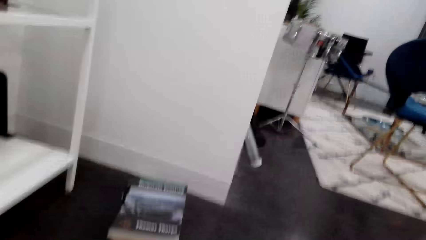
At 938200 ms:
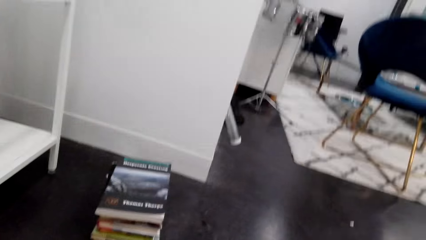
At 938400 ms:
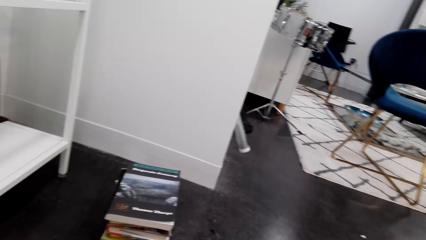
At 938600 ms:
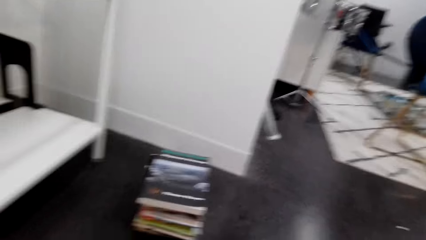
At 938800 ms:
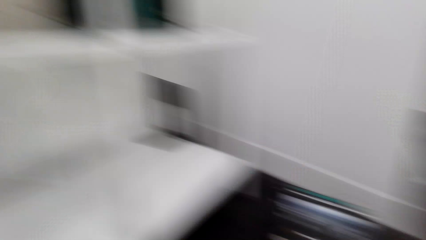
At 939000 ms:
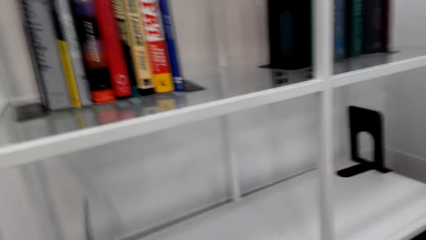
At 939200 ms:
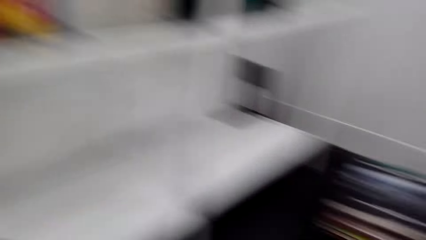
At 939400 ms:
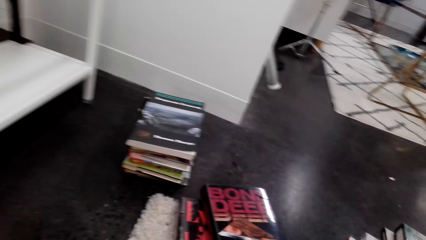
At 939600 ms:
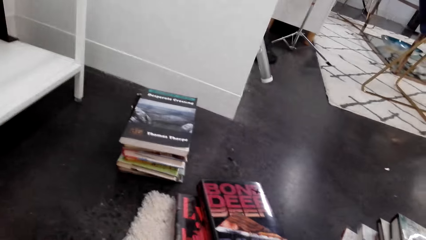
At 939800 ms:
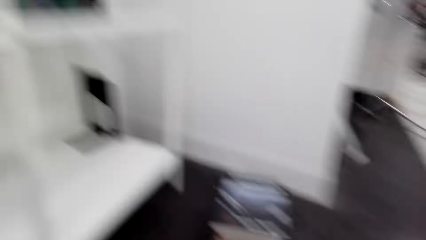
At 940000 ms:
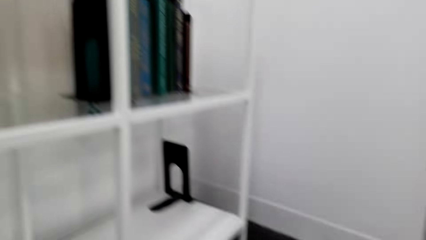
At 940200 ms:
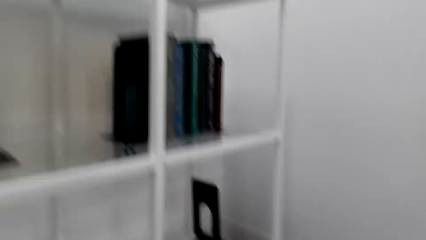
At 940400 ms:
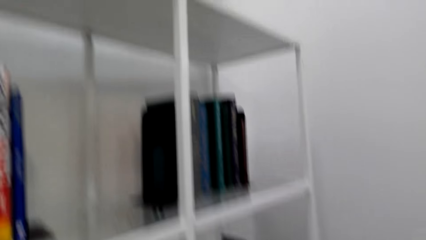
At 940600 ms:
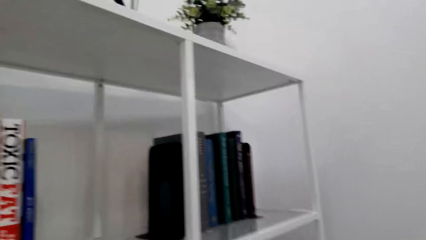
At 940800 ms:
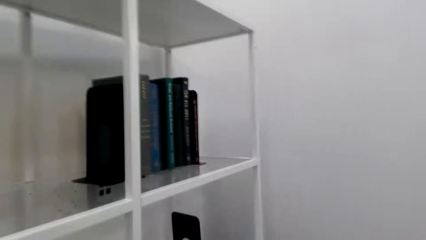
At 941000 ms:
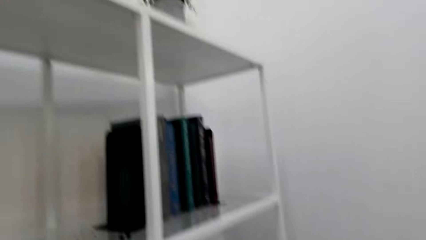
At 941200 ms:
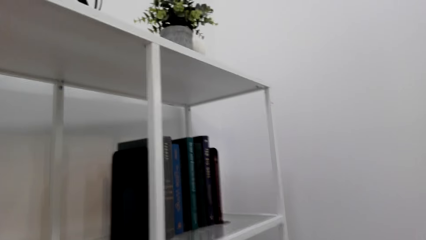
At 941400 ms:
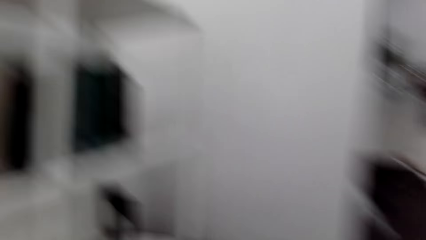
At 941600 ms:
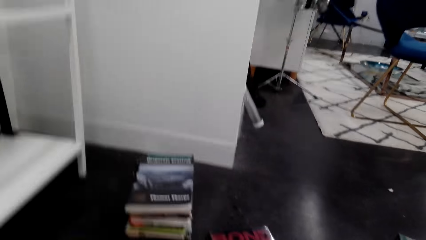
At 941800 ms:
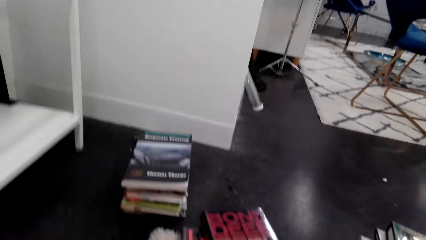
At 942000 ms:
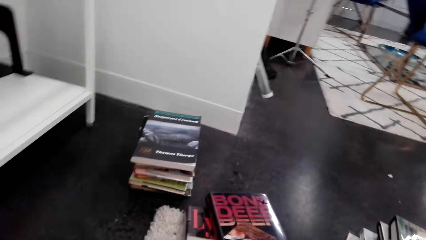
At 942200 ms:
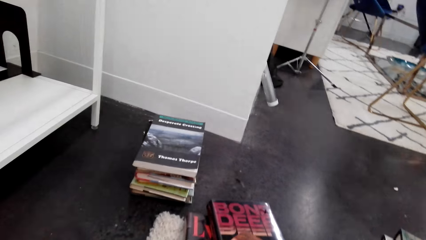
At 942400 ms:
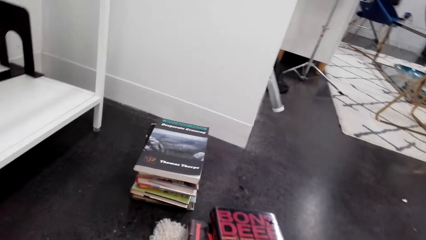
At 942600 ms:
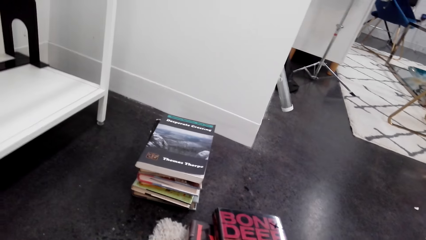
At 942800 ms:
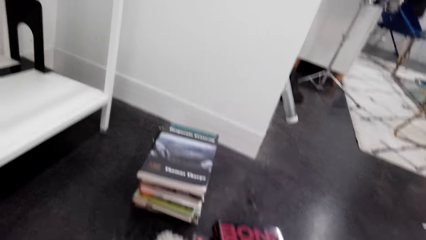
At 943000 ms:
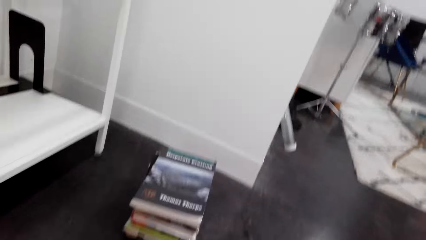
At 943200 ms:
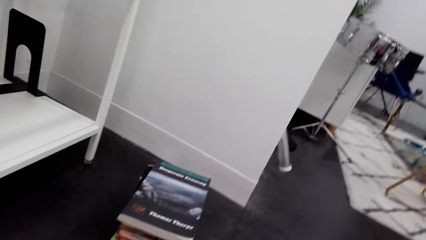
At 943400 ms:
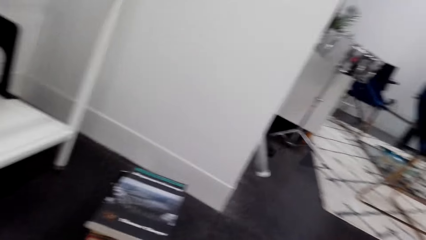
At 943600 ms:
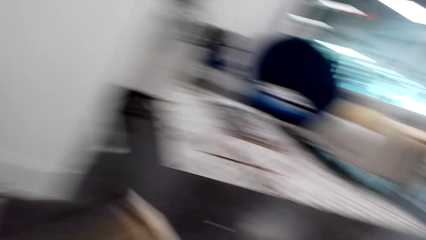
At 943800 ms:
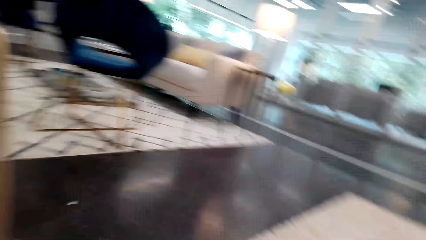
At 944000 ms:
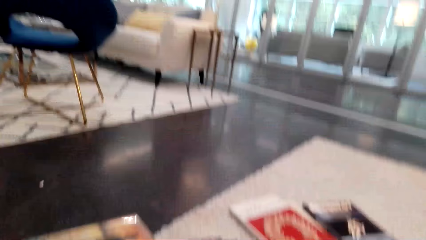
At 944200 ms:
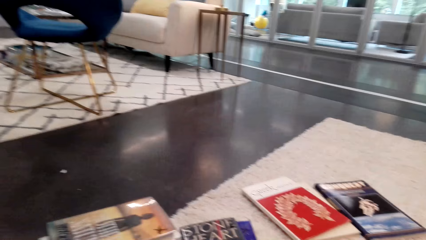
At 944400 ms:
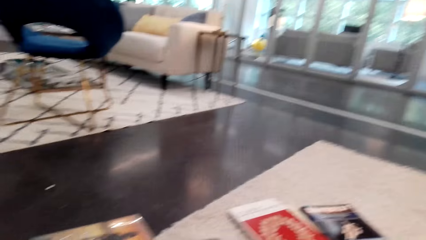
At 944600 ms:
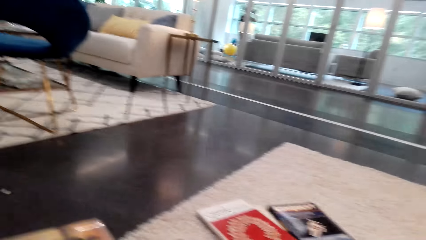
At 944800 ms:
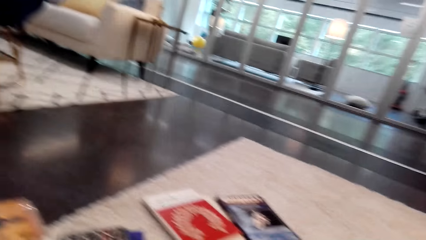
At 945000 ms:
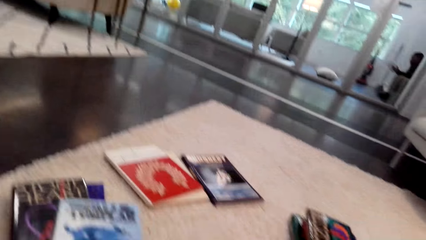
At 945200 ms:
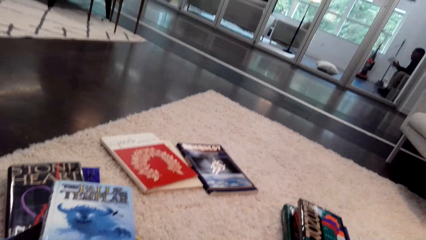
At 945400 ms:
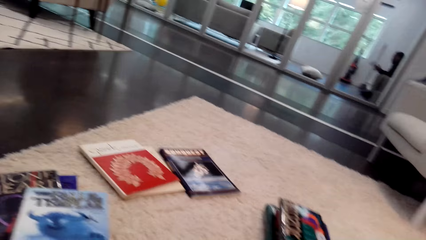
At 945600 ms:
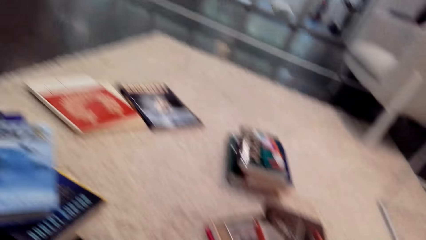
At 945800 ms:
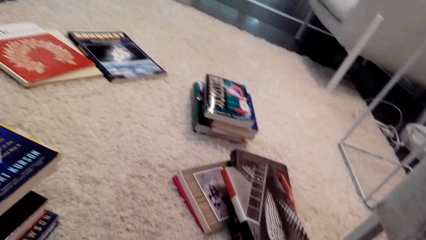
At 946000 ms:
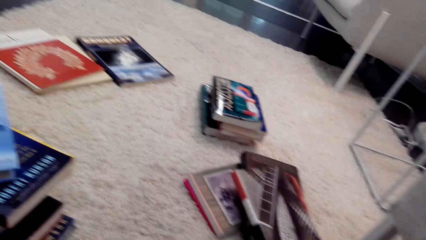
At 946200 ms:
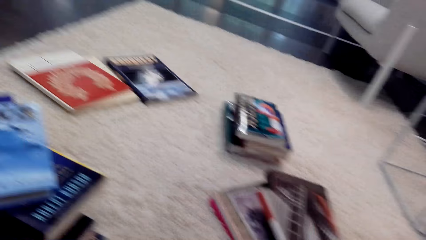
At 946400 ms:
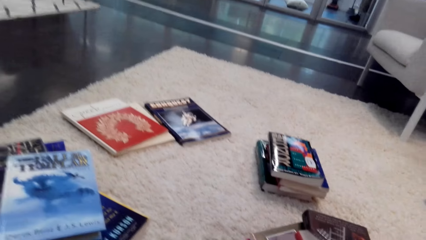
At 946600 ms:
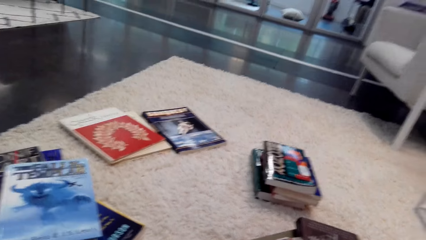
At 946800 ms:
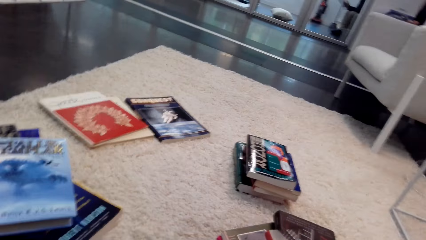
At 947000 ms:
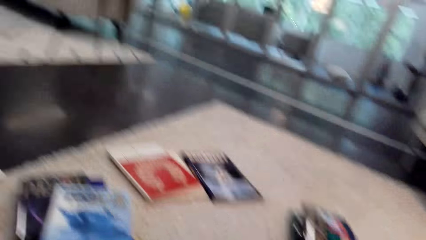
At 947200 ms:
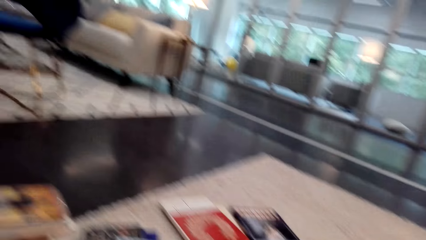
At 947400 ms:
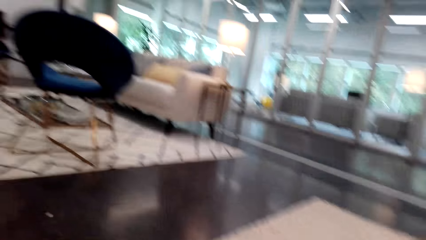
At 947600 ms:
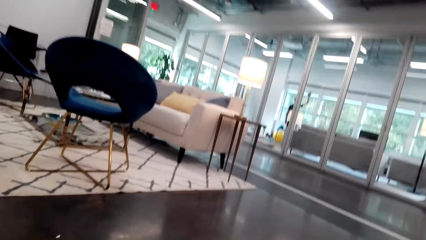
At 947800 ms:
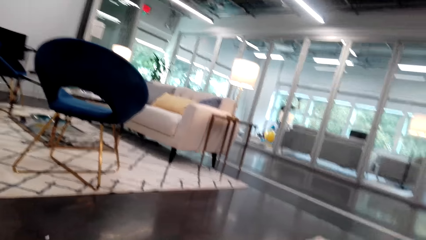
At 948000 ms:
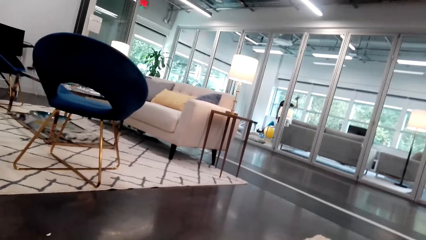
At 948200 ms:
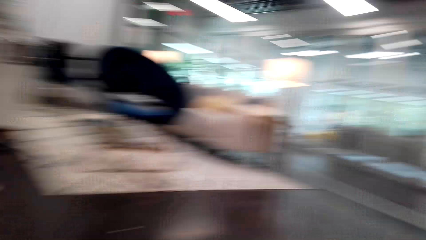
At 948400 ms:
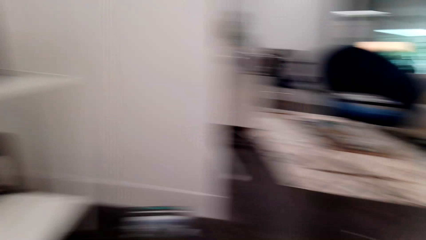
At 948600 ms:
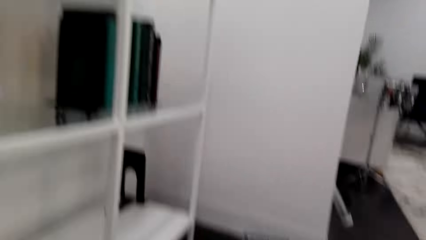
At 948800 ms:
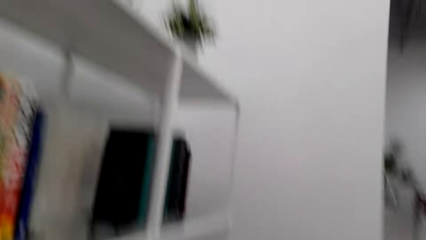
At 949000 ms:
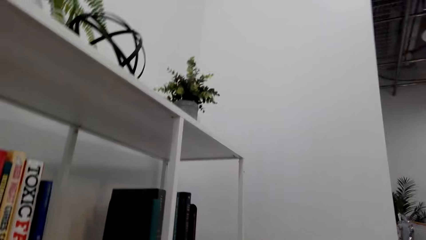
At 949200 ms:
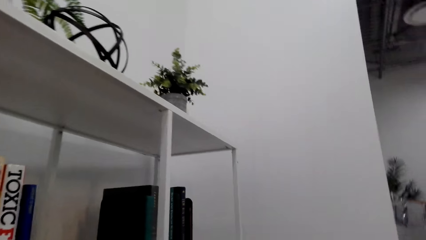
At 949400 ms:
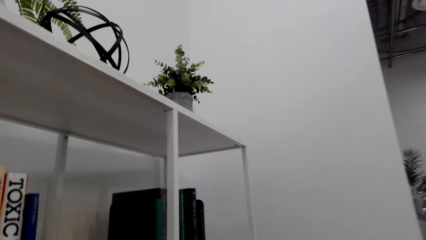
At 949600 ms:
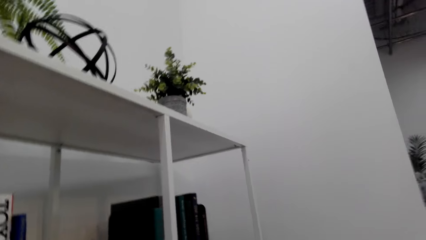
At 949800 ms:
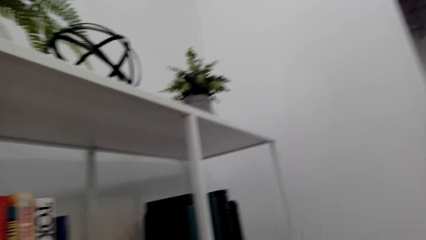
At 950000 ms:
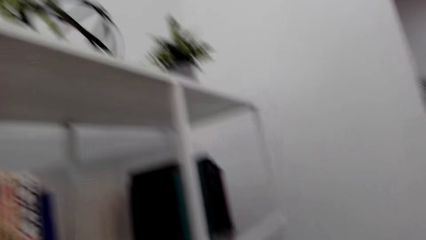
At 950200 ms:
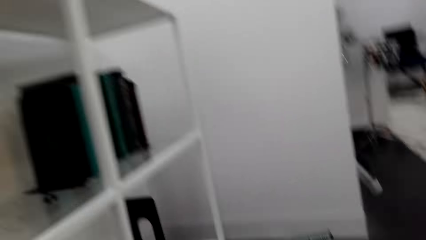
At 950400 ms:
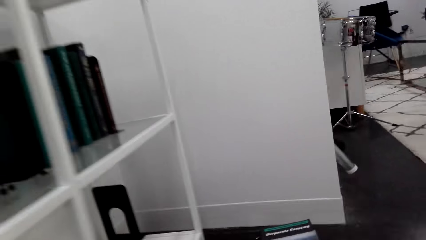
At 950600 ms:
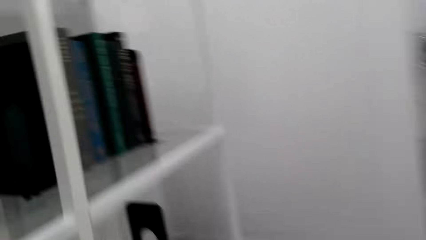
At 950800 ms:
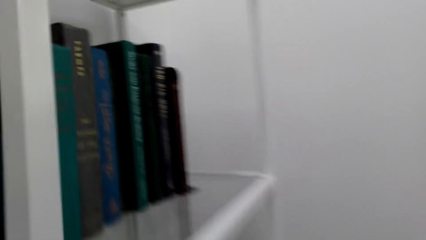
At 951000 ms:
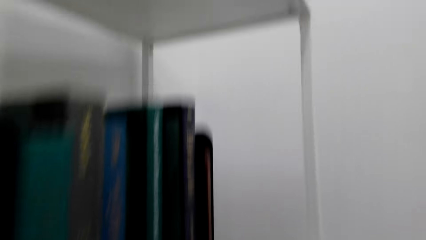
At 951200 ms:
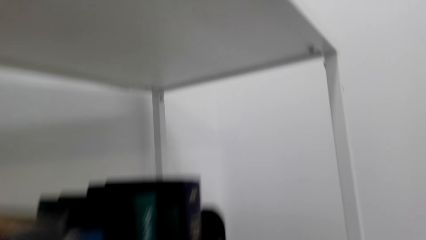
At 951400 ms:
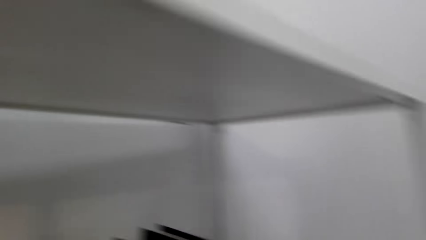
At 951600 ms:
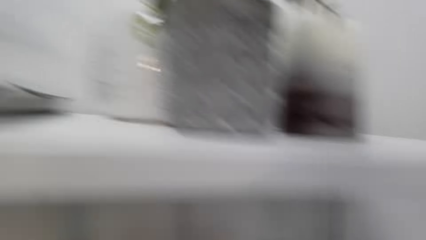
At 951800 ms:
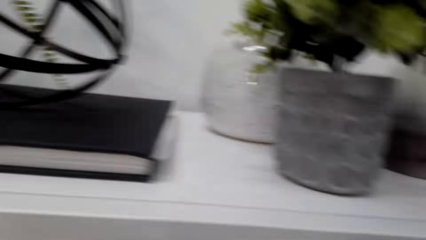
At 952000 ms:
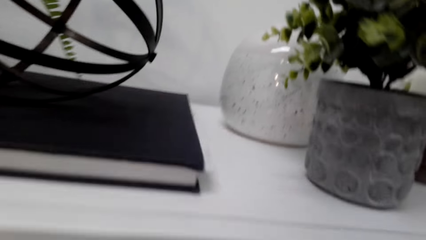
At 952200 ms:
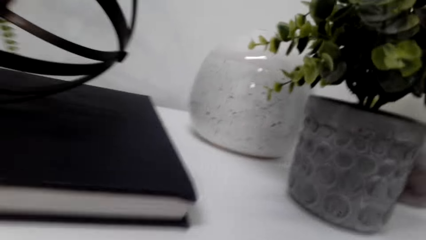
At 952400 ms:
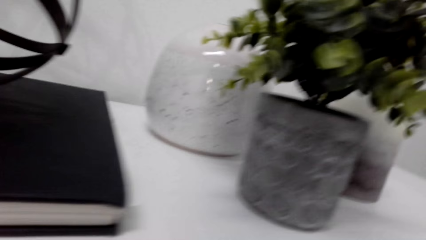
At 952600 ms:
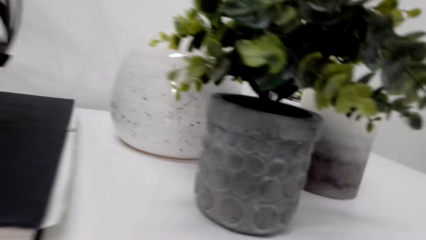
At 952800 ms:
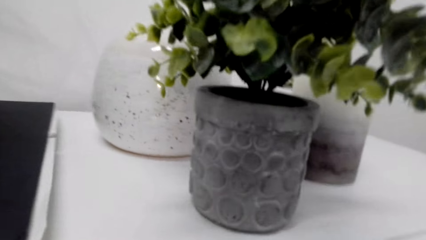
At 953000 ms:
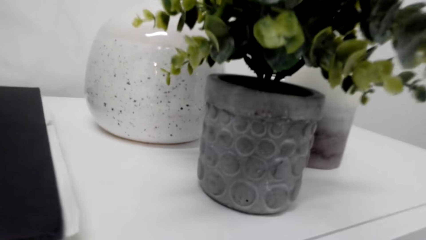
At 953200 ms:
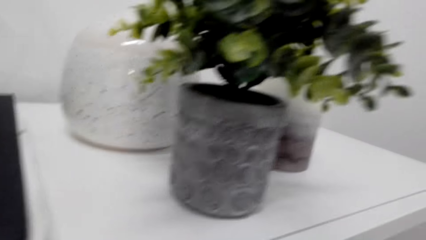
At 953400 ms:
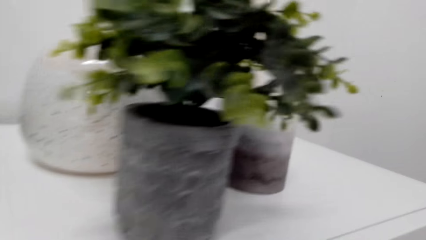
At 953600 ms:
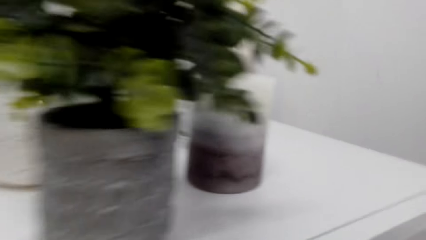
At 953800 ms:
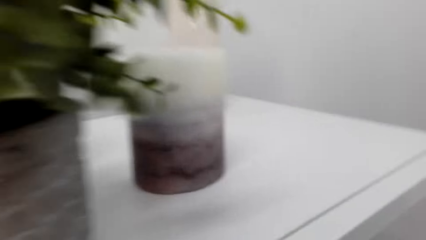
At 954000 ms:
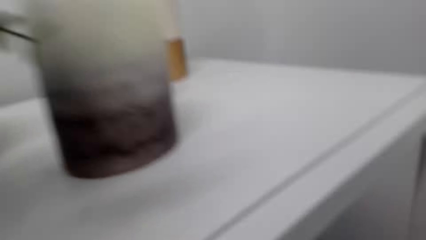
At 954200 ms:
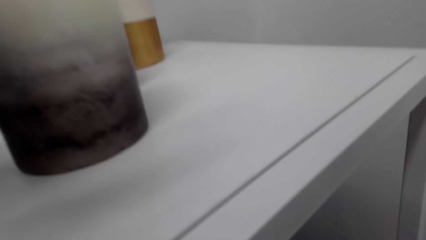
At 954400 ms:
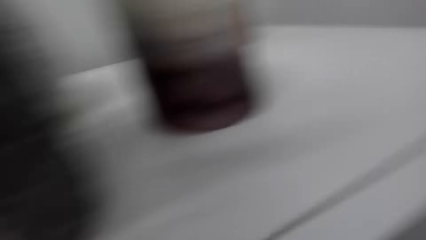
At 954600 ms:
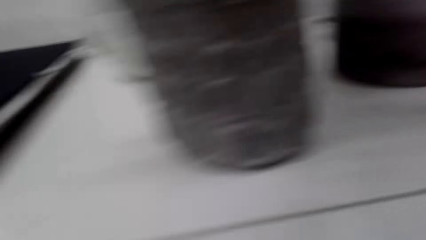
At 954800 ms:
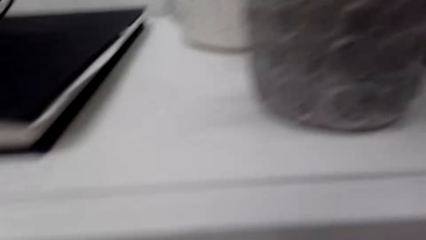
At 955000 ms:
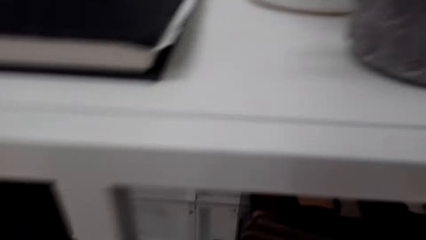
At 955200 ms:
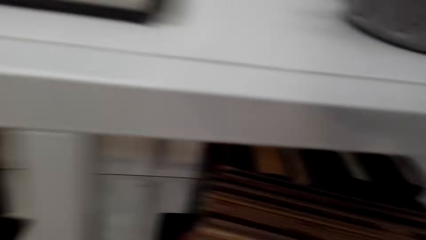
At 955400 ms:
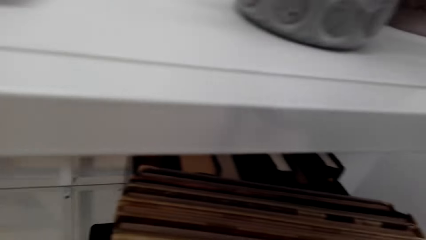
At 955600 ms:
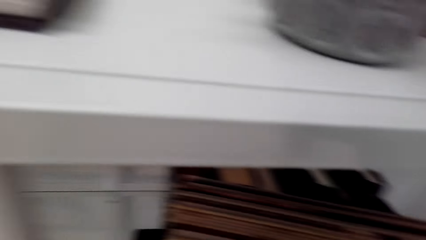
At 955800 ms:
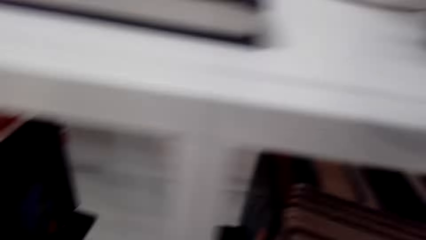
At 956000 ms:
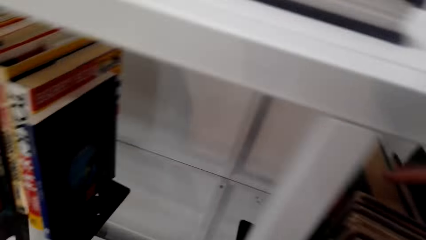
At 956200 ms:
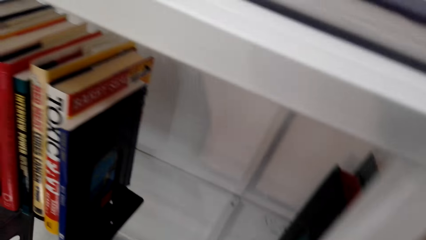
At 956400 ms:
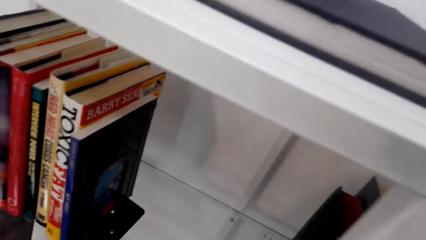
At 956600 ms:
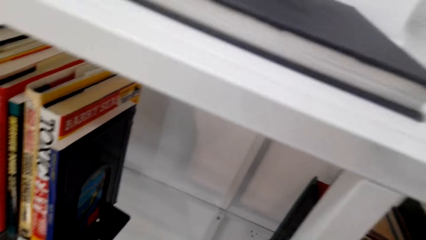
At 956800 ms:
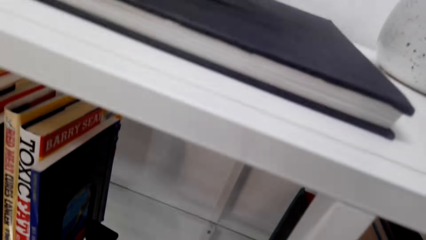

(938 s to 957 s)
The camera wearer walks towards the shelf.
